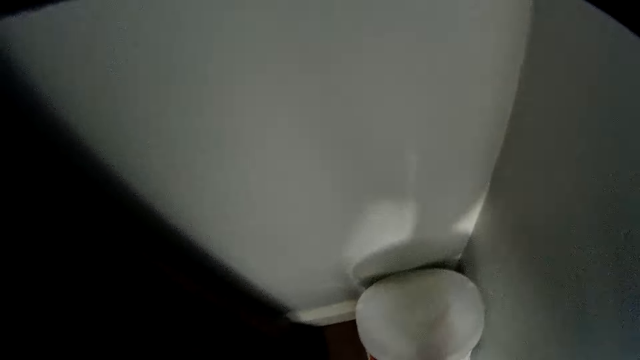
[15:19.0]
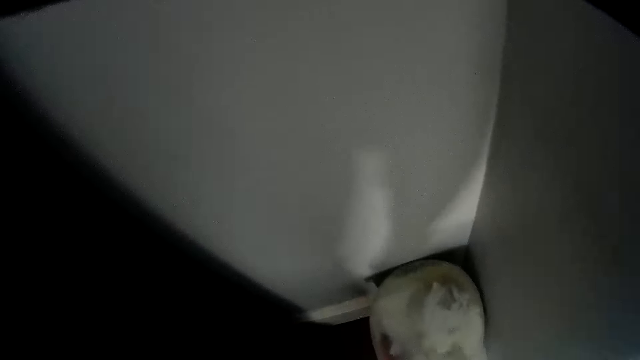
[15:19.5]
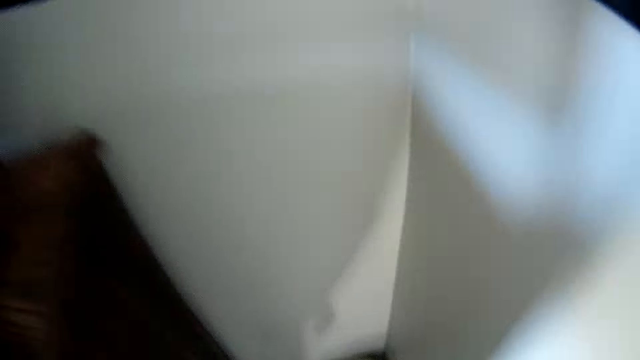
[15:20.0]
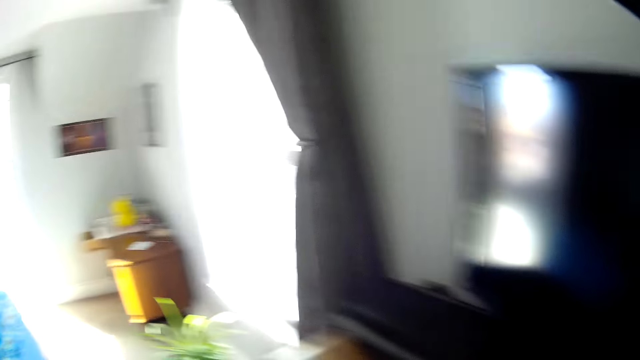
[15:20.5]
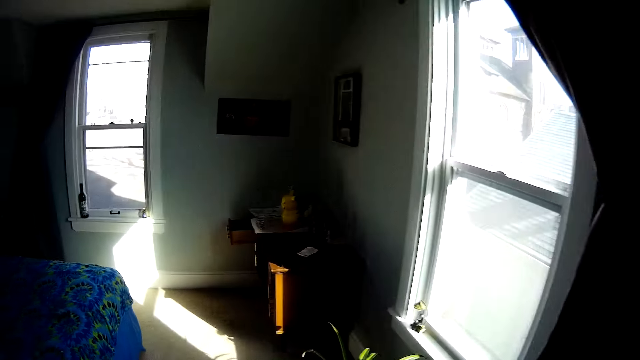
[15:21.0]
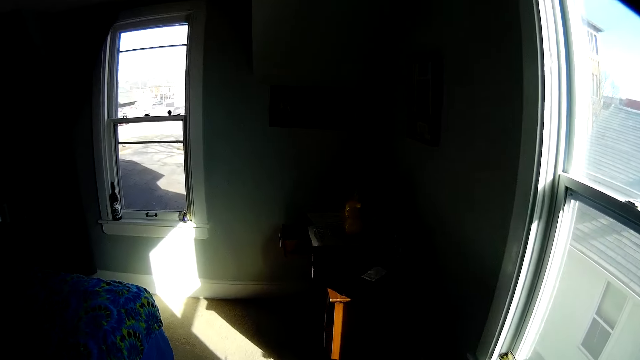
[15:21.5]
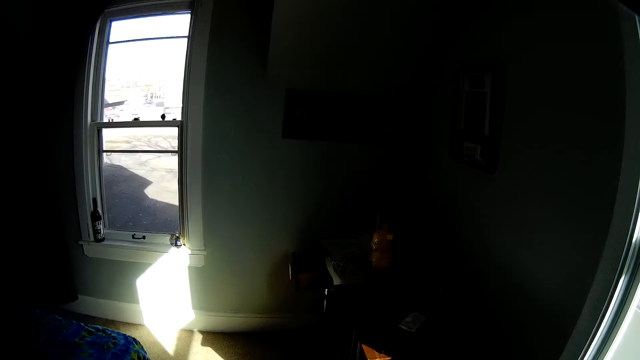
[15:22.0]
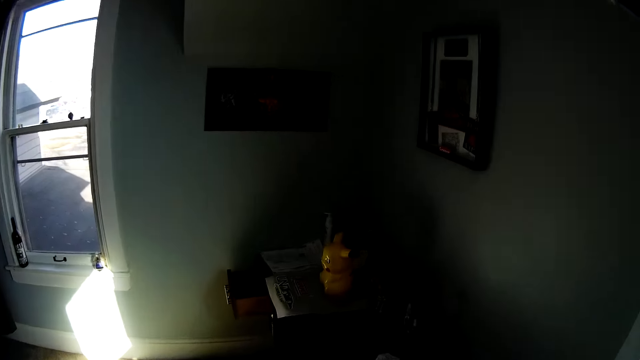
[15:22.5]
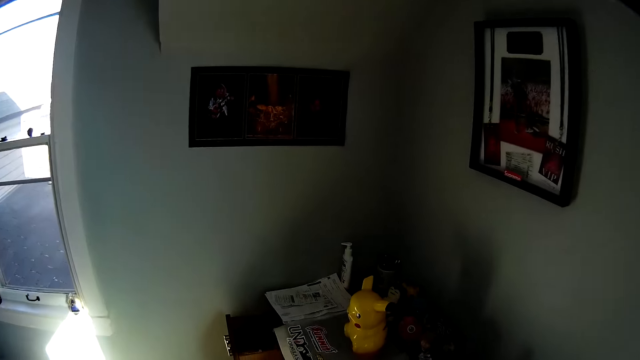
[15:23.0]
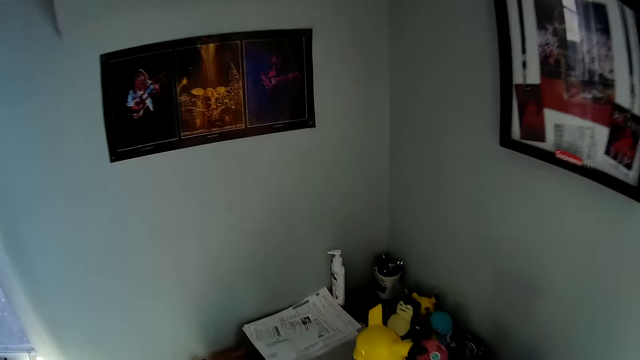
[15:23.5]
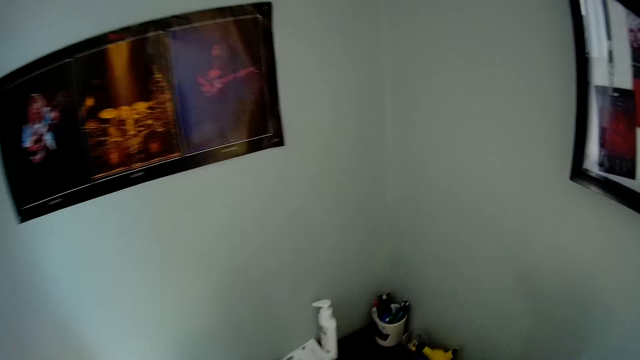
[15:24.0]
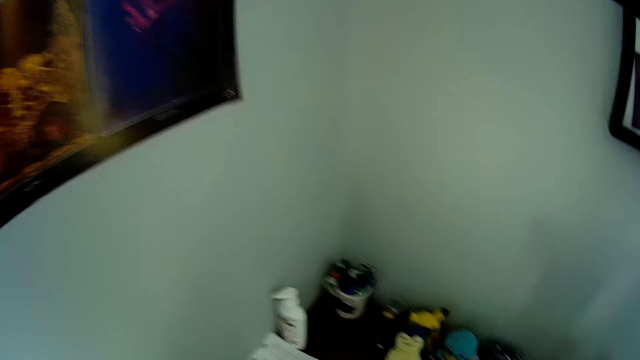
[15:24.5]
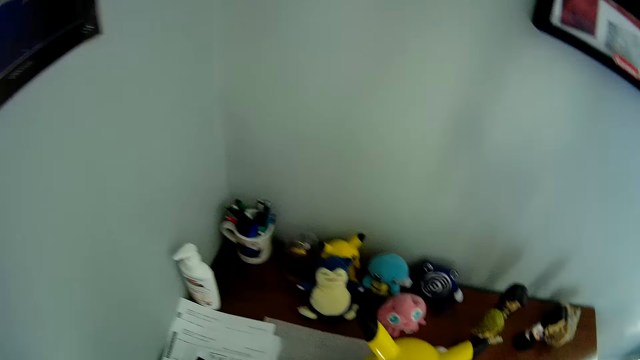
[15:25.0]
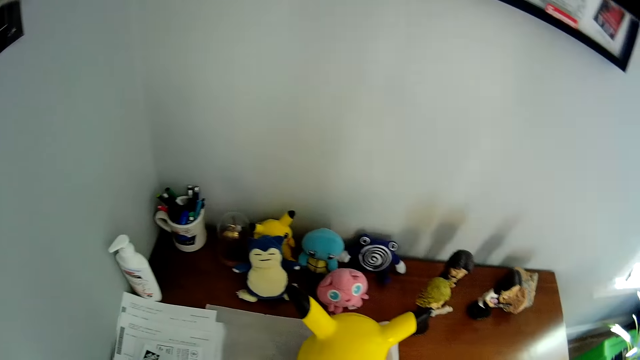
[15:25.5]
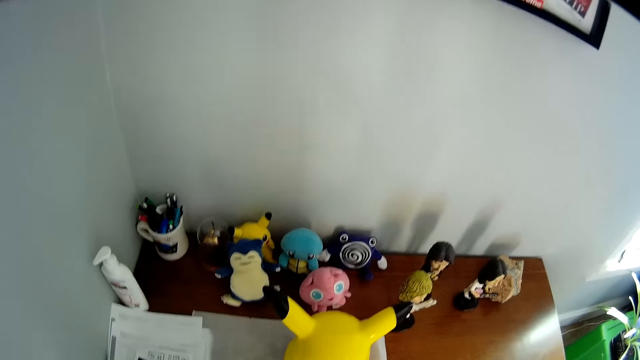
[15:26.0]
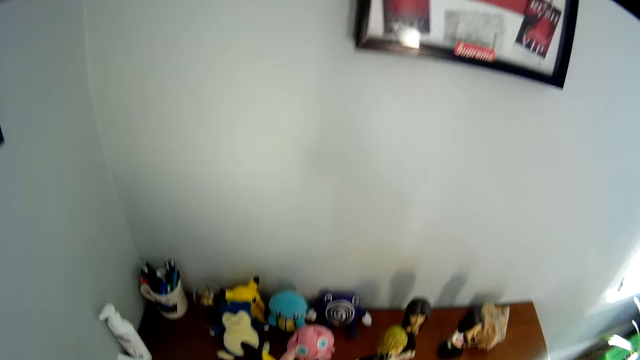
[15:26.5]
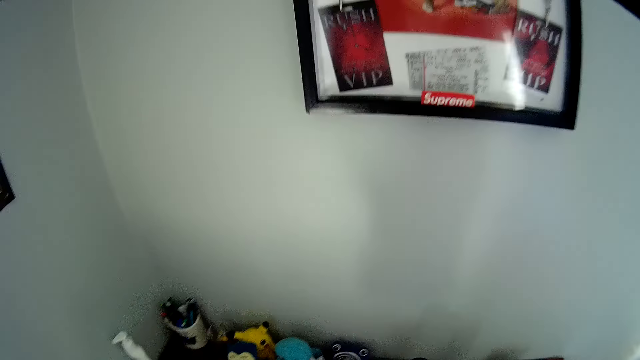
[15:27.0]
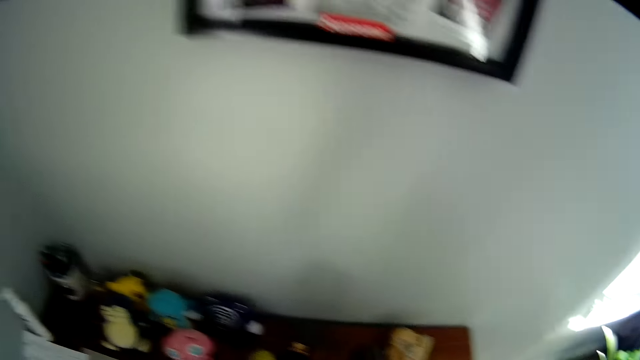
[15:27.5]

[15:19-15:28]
The camera wearer opens a dust bin. They place a nylon bag in the bin. They turn around the room. They walk around the room. They open the drawer.

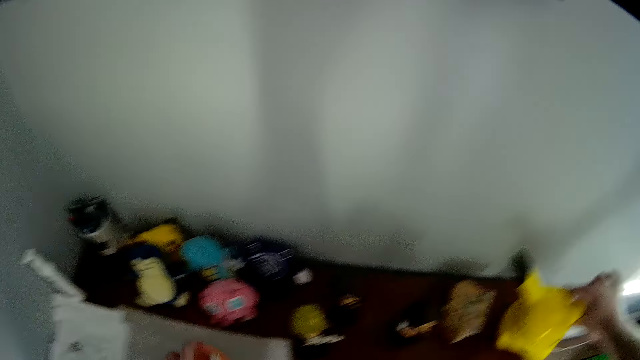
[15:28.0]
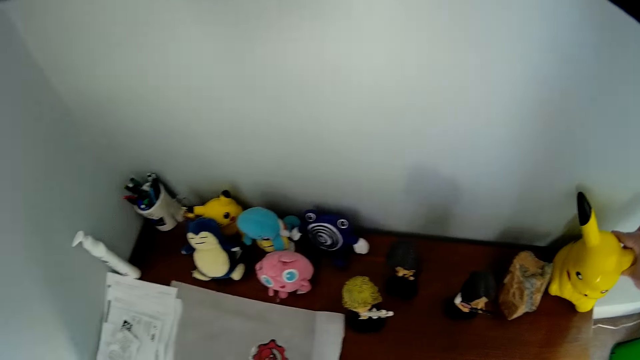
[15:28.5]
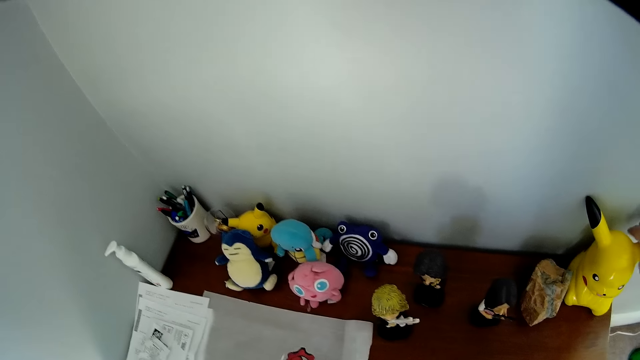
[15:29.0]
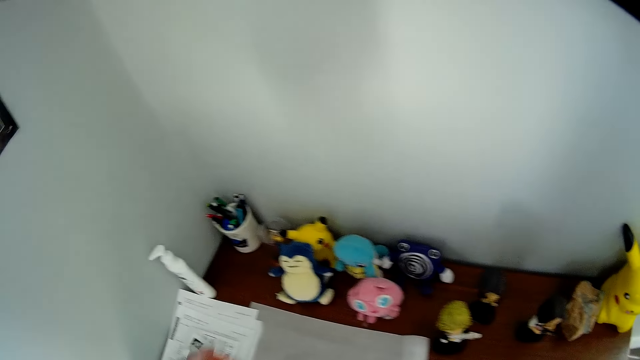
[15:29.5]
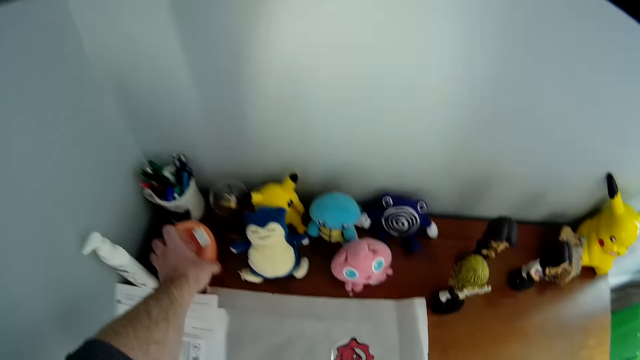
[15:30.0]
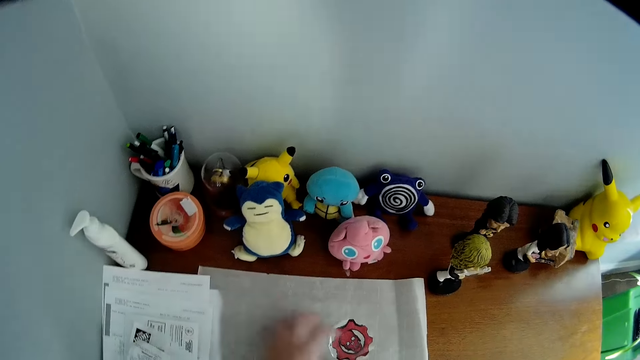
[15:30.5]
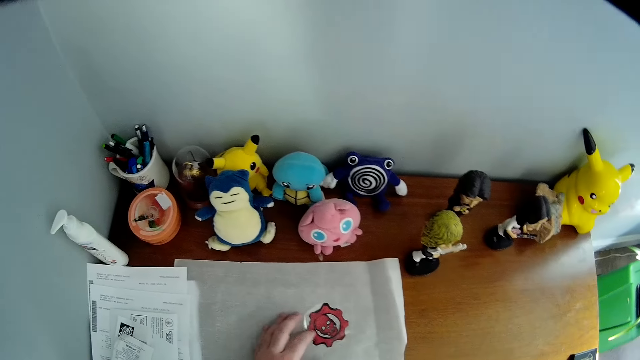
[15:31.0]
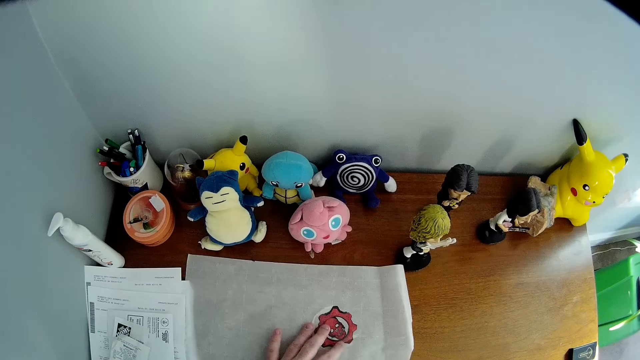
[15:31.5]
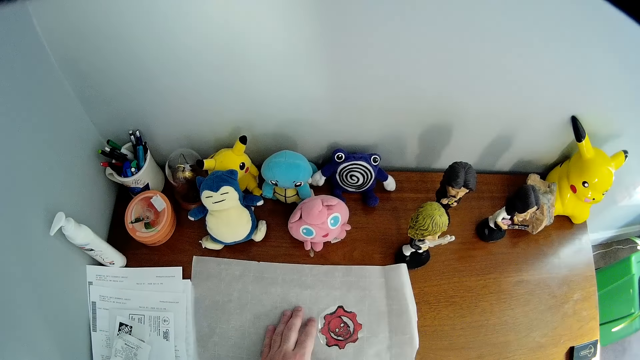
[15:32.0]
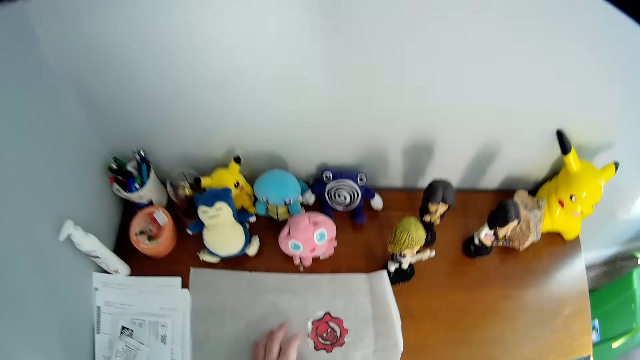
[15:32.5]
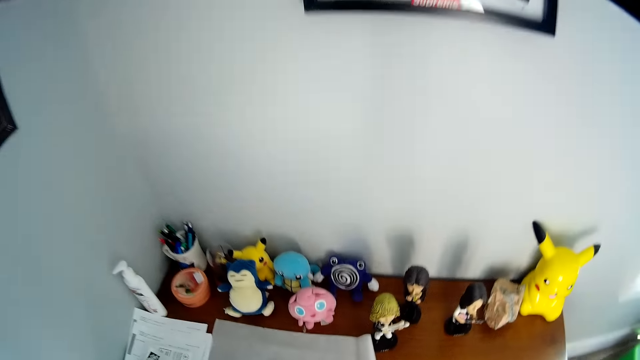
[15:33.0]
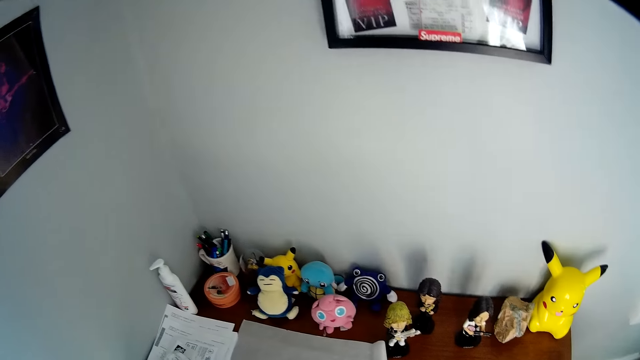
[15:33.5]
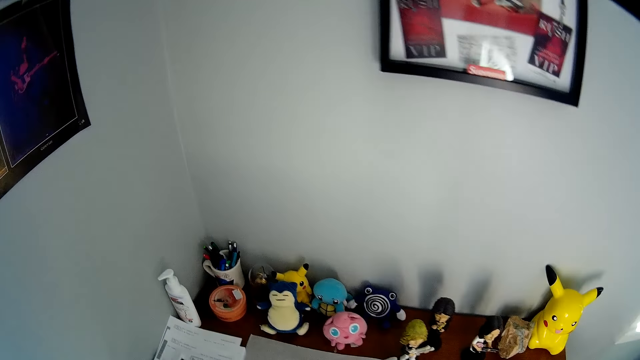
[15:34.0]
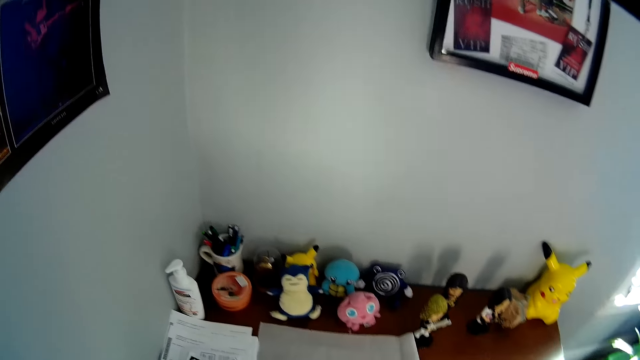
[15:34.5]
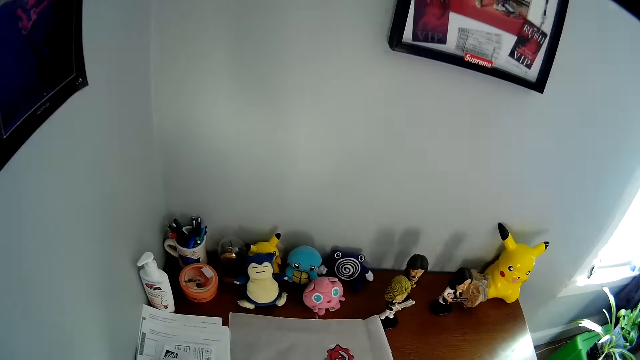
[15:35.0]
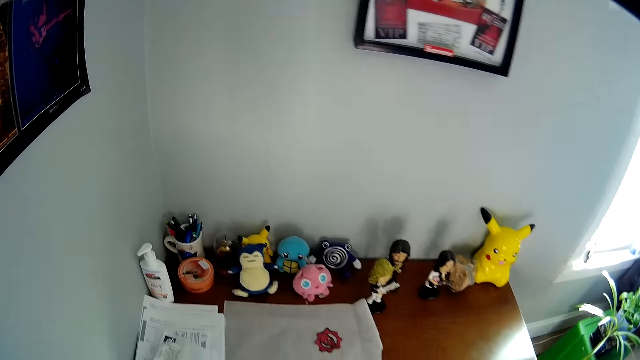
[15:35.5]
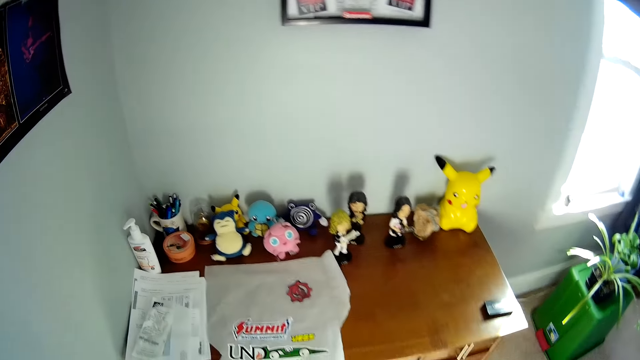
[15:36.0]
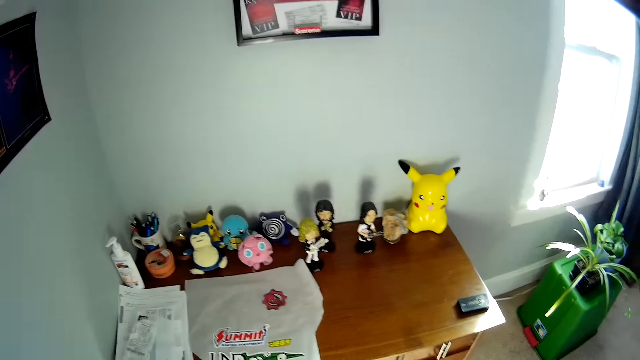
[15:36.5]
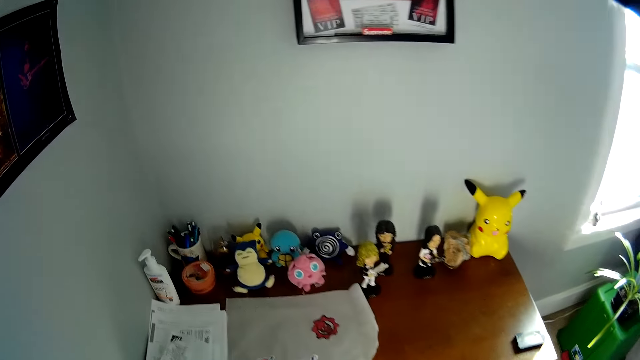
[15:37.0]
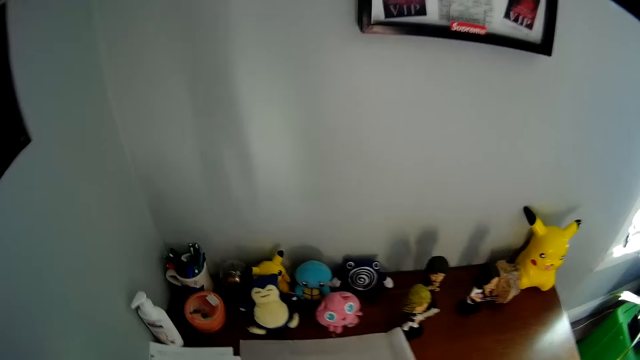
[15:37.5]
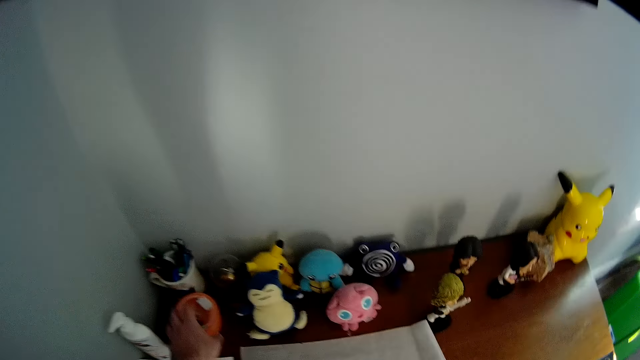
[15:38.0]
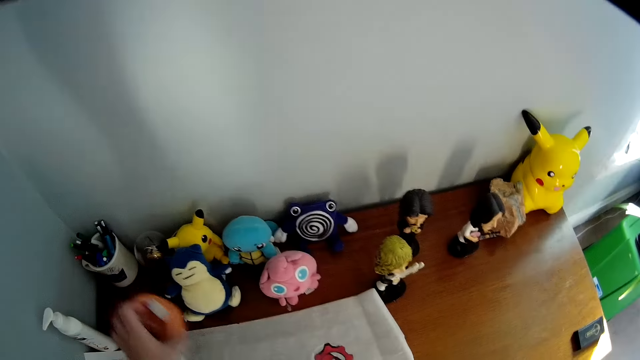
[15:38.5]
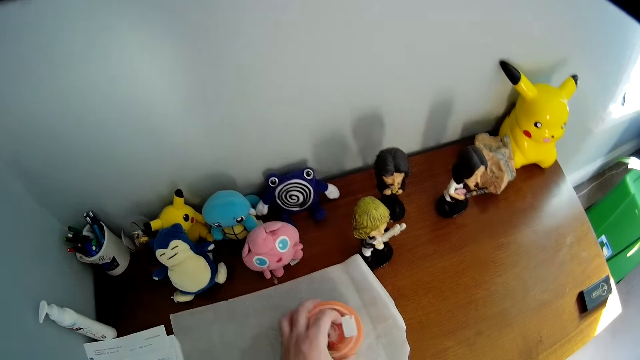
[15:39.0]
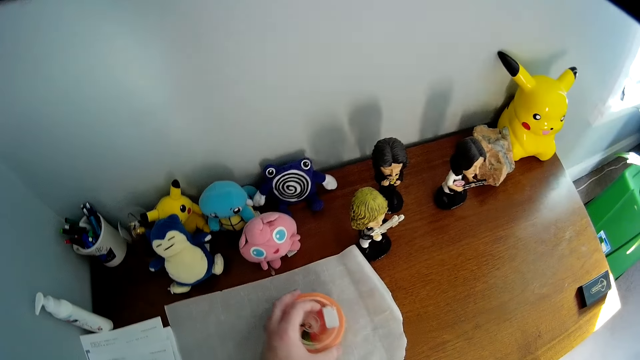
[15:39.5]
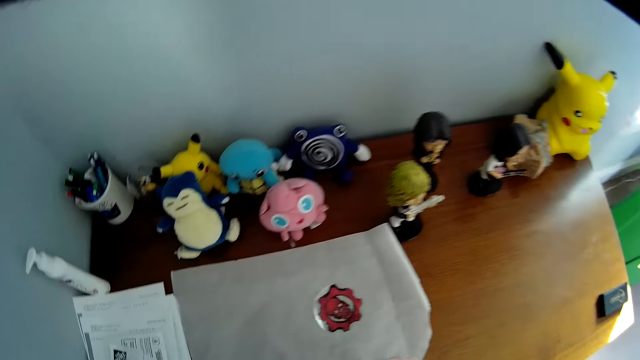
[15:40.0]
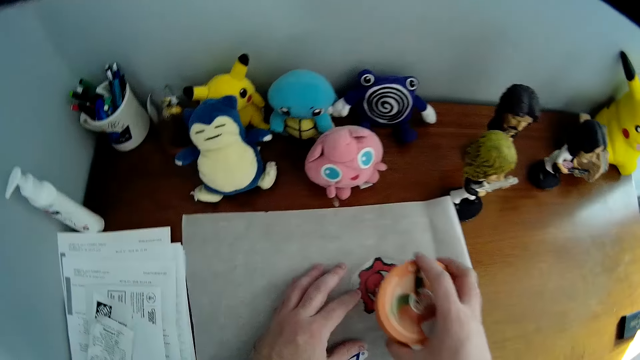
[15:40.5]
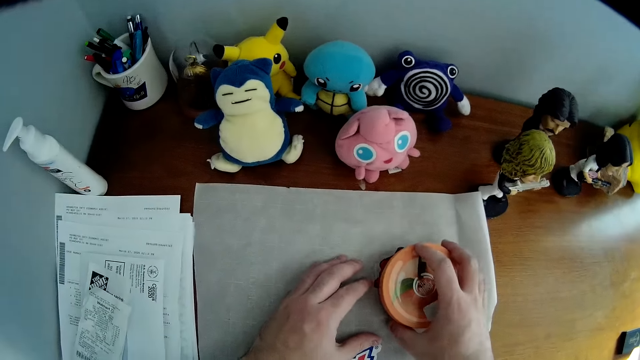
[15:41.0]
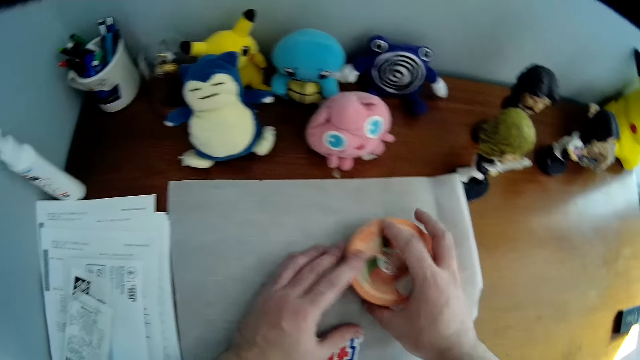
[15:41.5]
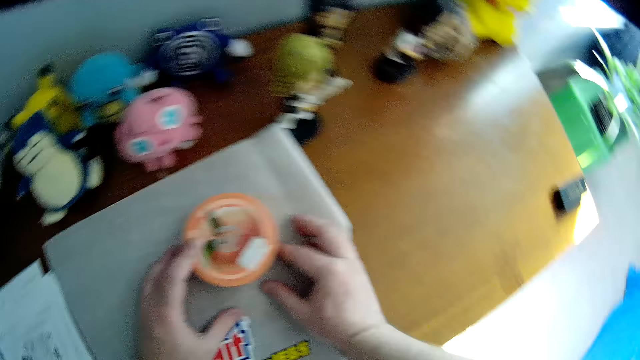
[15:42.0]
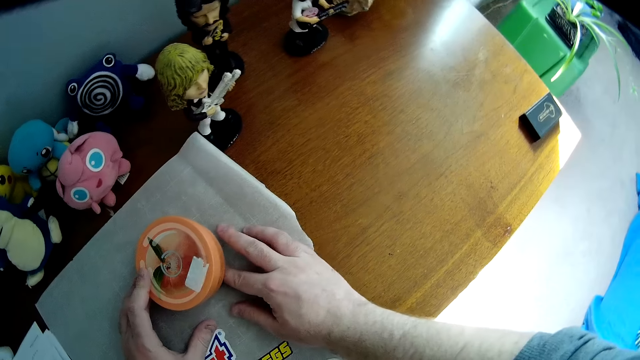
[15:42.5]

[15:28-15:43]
The camera wearer puts the container on the table. They place a plastic toy on the cabinet. They place a can on the cabinet. They adjust a paper on the cabinet. They look around the room. They pick up the can from the cabinet. They place the can on the paper. They staple the paper with a sticker.
